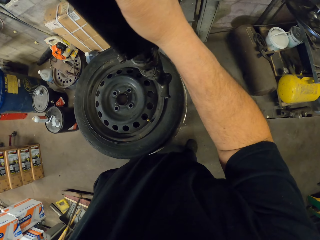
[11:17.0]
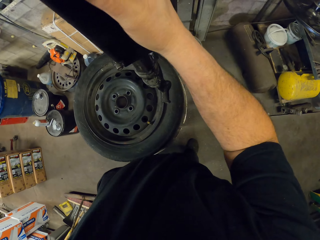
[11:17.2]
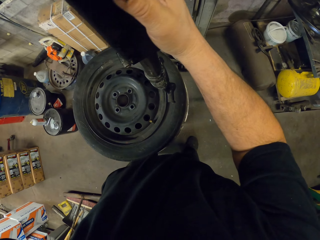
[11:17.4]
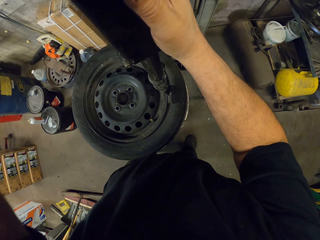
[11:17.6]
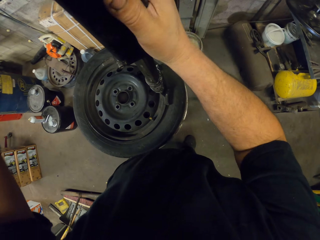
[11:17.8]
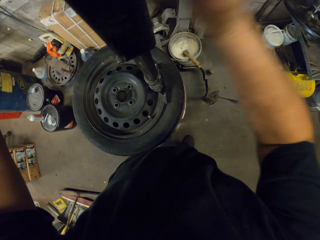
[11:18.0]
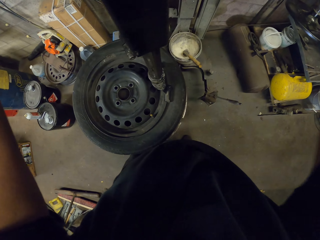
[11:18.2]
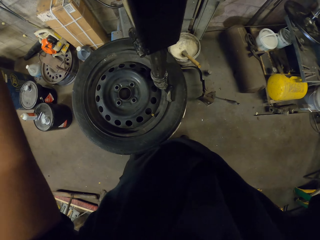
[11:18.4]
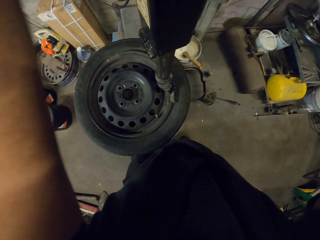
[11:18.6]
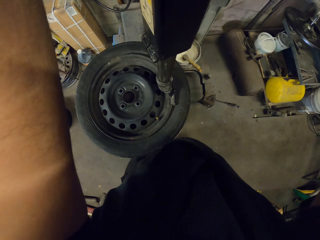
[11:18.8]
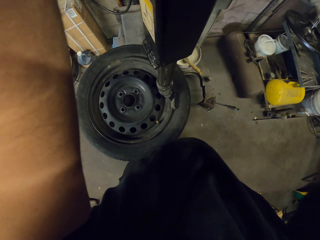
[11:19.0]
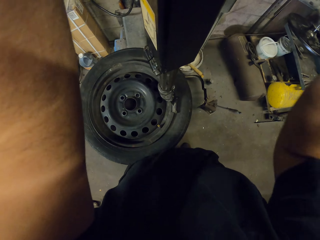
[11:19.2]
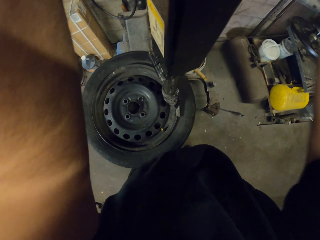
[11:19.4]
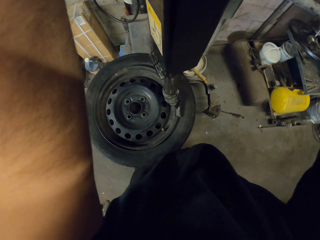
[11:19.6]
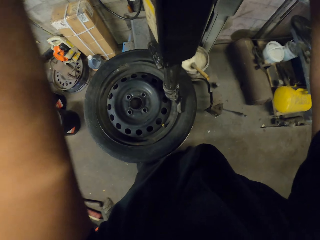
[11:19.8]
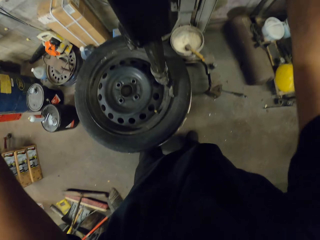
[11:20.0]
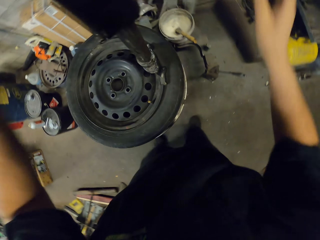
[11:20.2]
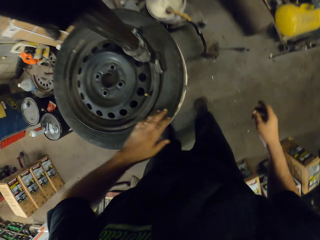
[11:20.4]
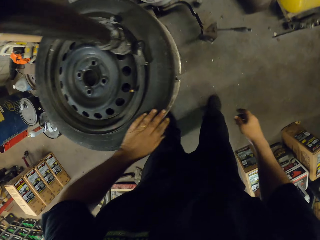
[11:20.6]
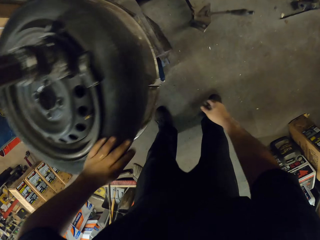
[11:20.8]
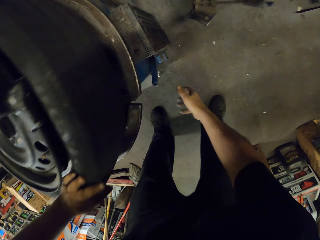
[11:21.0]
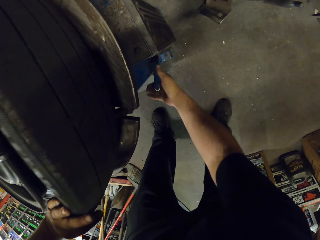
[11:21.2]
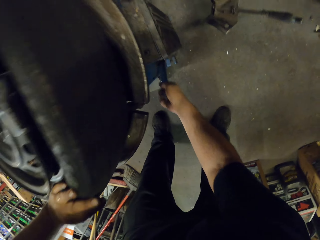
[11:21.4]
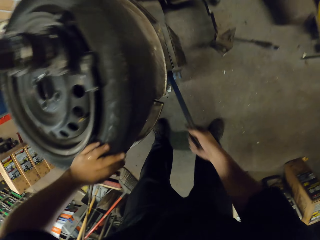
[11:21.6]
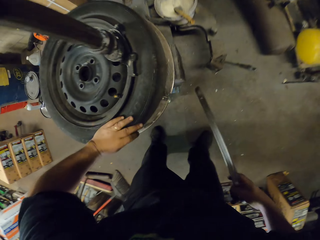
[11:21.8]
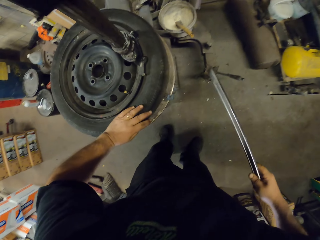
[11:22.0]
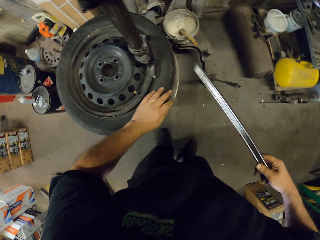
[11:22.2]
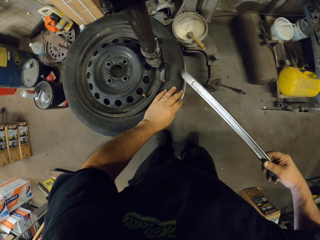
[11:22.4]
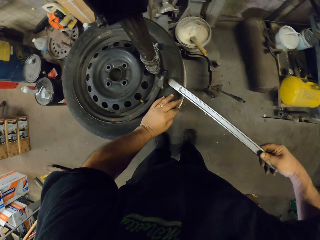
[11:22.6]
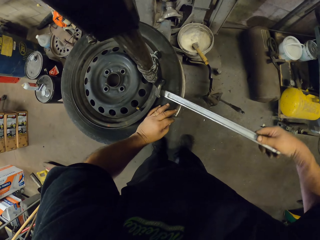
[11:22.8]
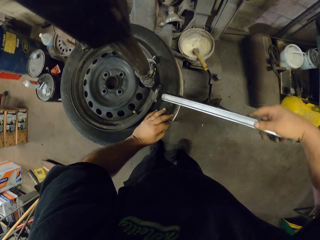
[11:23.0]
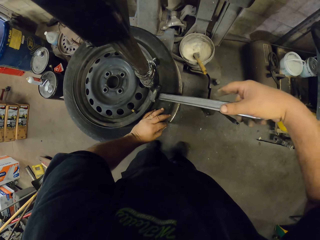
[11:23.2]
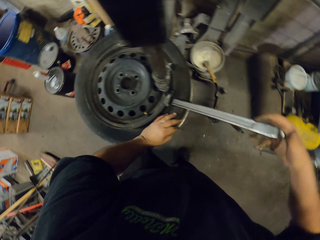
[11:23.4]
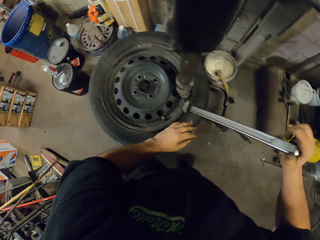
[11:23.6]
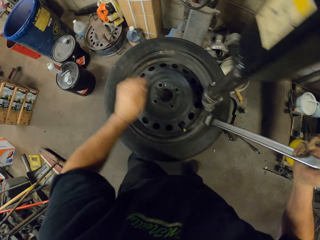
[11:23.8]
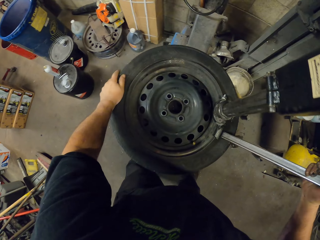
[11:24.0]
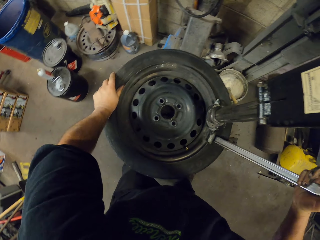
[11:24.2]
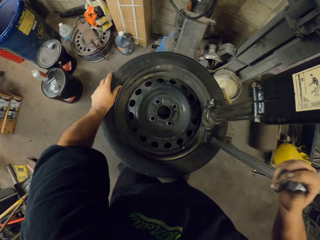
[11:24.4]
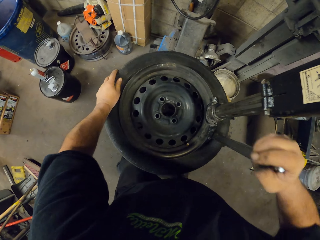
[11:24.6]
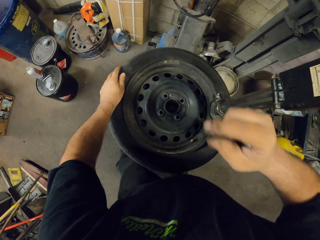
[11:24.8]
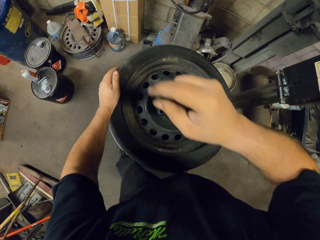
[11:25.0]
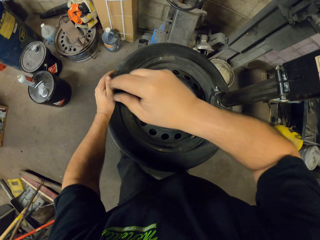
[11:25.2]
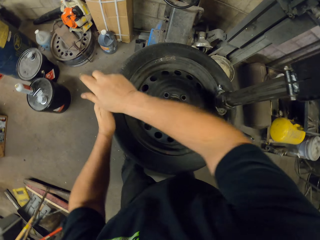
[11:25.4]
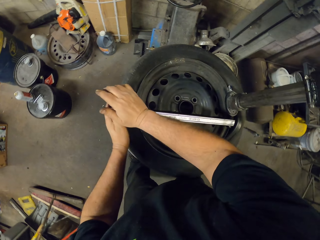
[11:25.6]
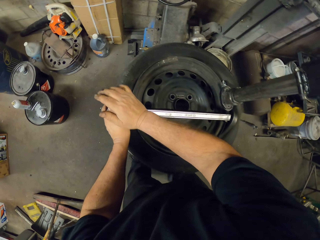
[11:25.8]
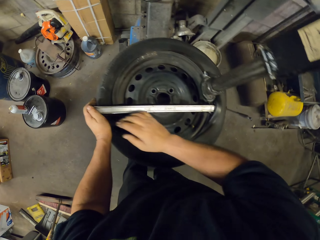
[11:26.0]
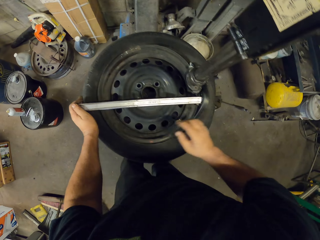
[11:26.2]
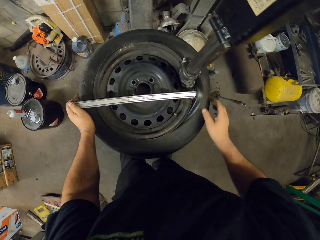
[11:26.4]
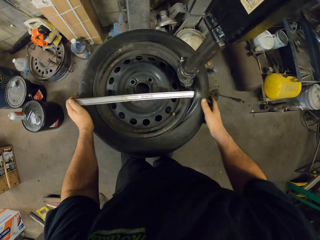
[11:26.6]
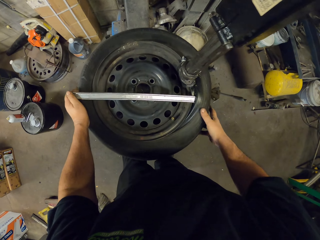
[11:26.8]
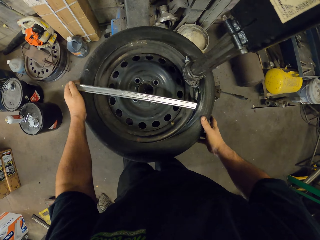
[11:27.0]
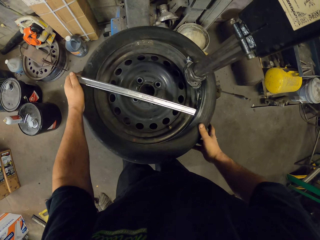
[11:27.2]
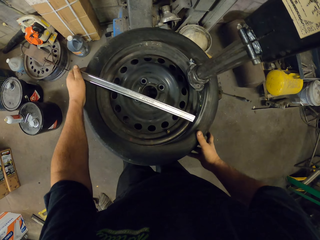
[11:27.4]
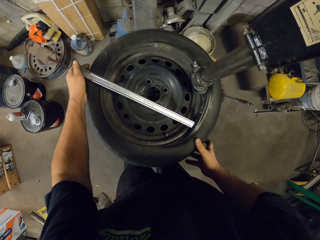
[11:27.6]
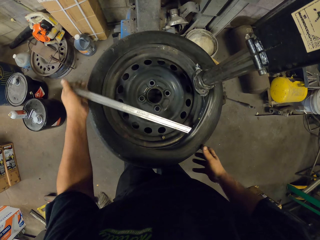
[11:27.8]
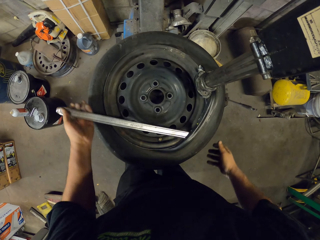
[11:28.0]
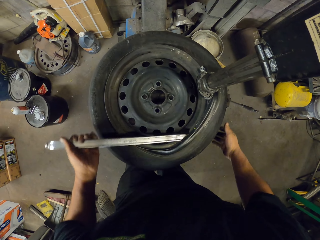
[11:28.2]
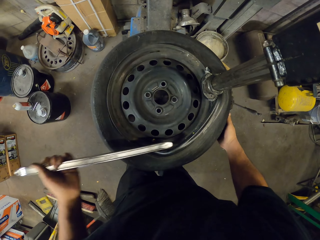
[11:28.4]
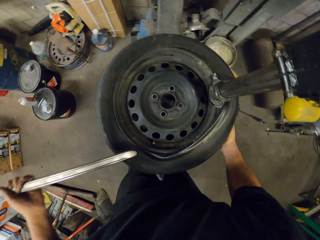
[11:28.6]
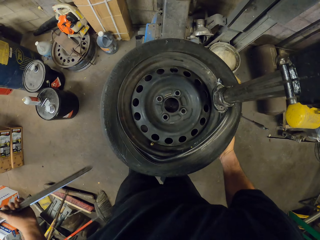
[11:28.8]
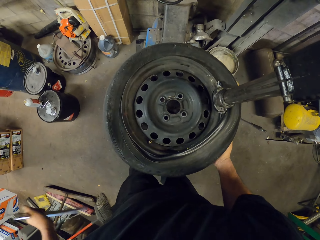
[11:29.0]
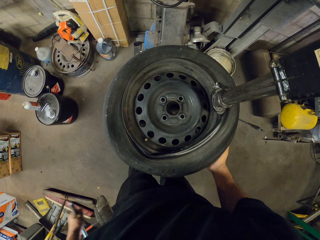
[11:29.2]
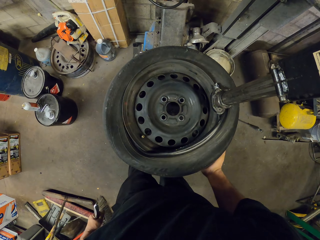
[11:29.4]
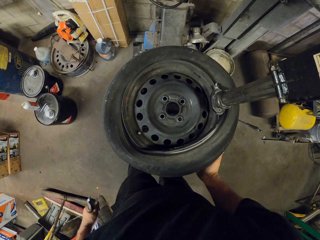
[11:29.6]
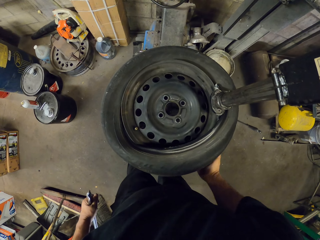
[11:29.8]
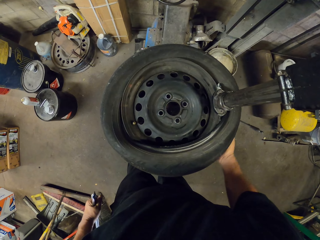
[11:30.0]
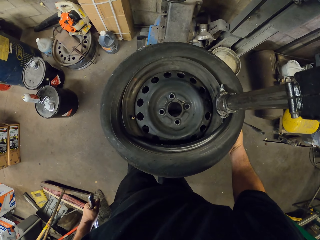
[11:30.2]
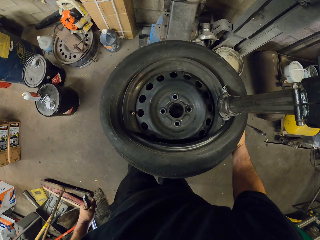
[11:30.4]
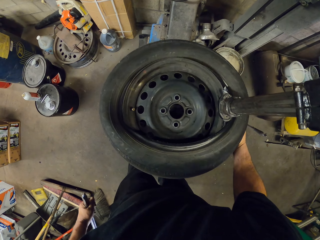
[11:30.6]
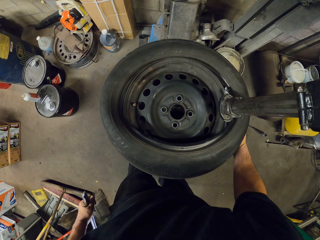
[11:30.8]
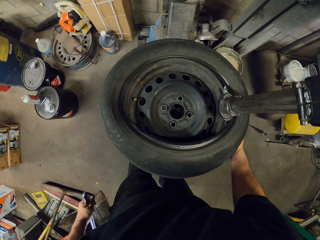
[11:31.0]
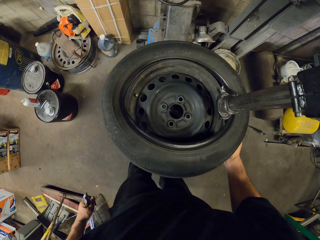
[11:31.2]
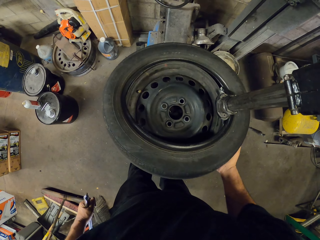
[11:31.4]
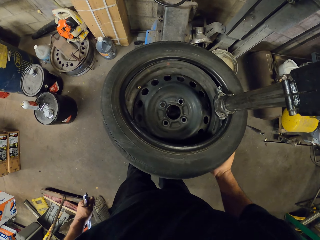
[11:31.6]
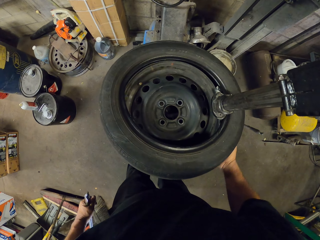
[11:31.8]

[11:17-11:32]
The camera wearer picks up a bead lifting machine or steel bar. They fix a tire with the bead lifting machine. They remove the rim with the steel bar. They remove the rim with the Hunter tire machine.

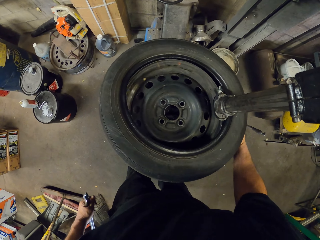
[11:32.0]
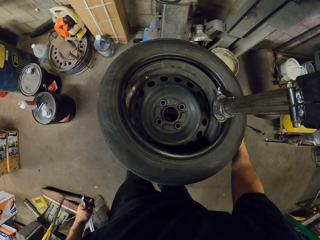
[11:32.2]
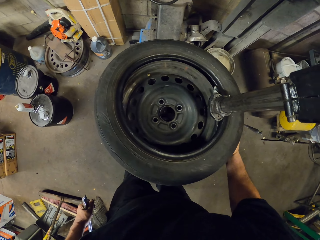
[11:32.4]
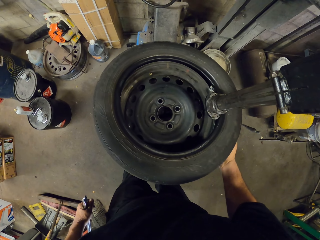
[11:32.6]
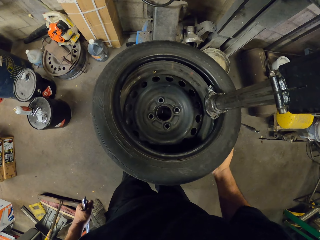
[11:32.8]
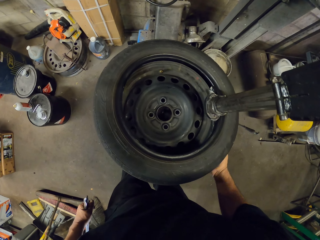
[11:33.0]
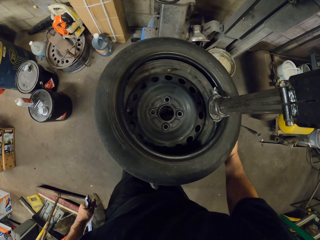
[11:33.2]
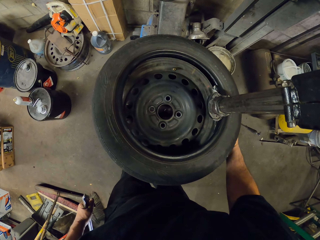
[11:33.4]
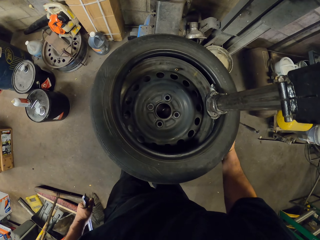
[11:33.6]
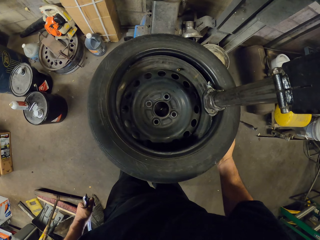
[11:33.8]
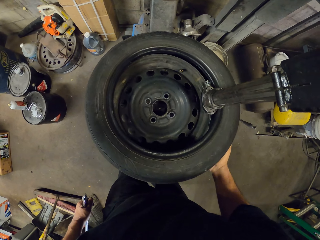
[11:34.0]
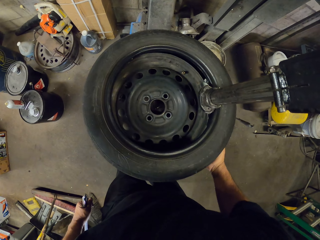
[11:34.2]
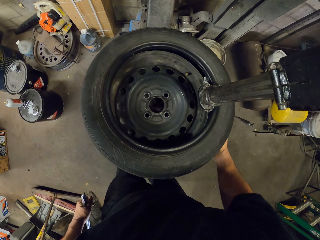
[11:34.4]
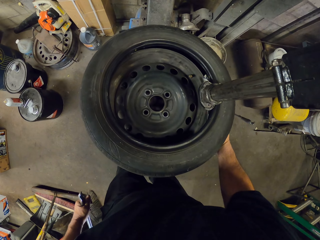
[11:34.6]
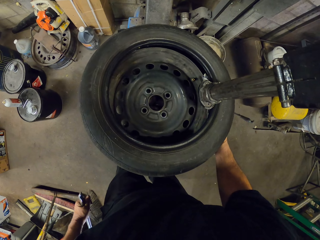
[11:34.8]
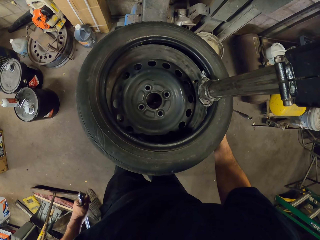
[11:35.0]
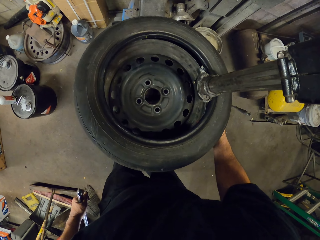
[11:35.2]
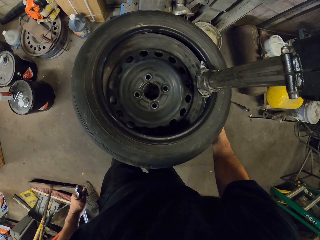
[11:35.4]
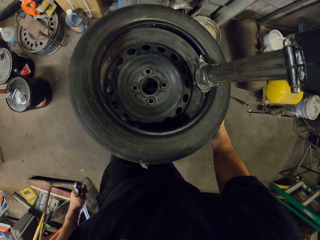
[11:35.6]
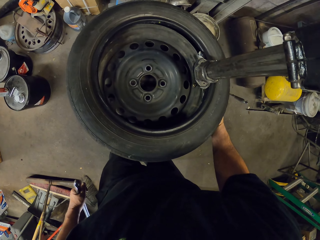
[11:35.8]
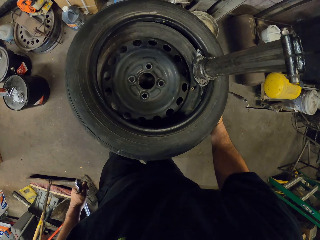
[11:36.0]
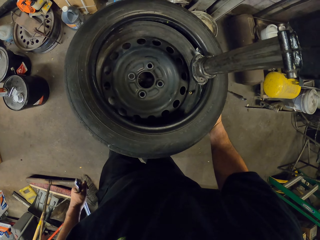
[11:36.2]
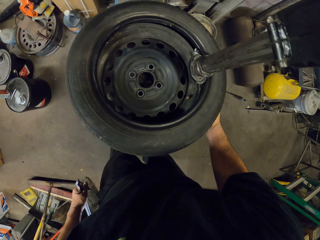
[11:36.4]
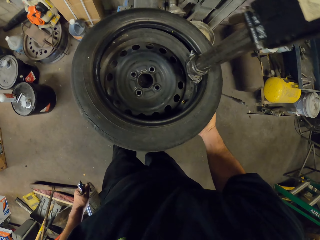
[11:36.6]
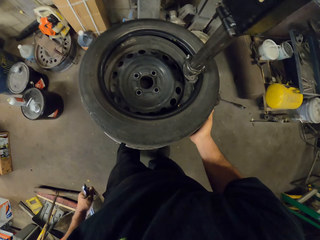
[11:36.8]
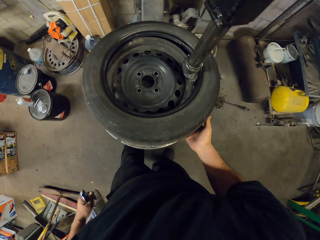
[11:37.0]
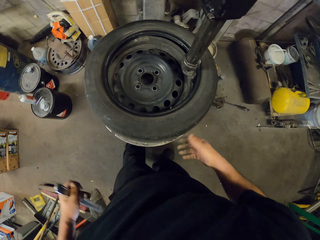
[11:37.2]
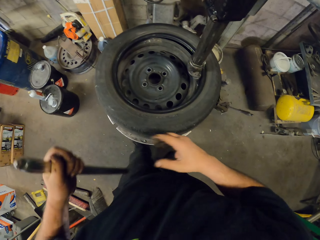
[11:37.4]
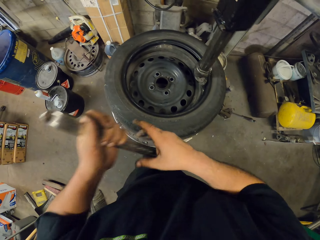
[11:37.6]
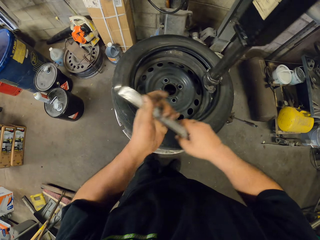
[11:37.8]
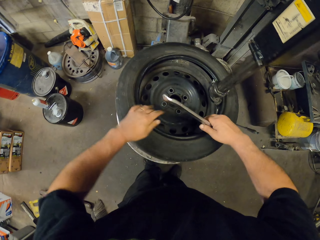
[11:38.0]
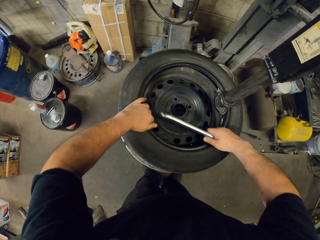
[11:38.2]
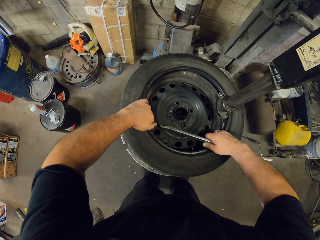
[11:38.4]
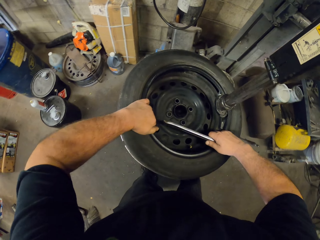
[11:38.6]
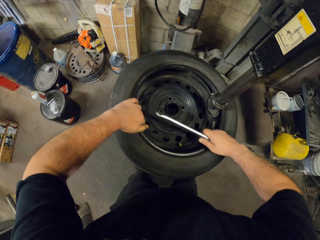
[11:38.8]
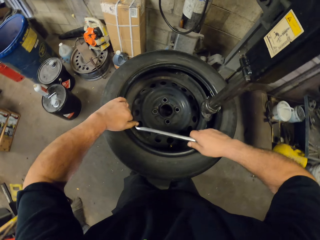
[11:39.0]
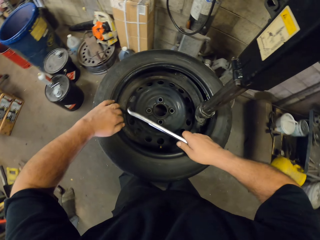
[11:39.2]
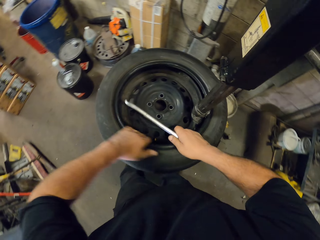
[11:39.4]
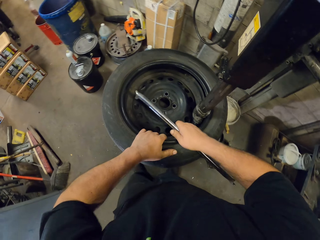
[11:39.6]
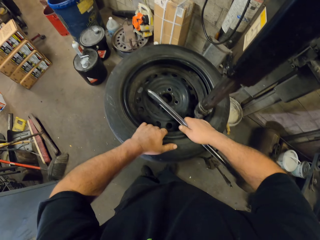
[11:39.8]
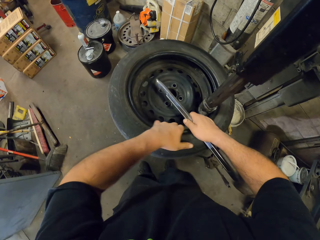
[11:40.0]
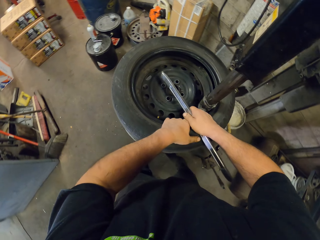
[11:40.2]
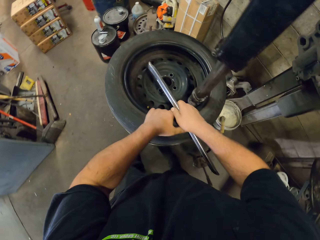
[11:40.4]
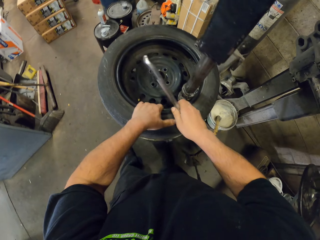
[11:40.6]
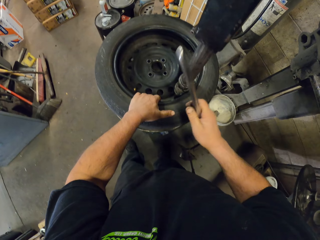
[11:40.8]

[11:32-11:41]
The camera wearer rotates the tire. They fix the tire with a bead lifting machine.
